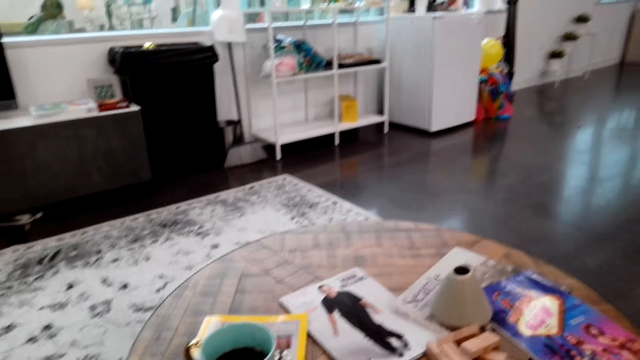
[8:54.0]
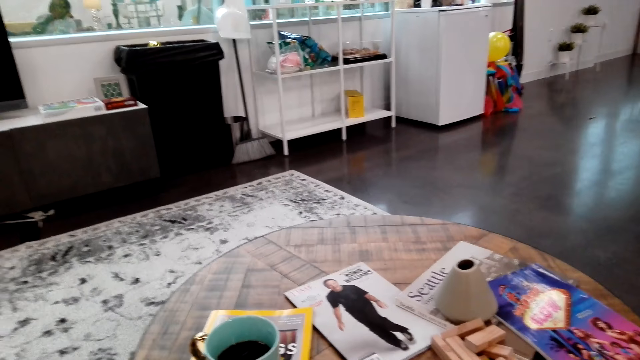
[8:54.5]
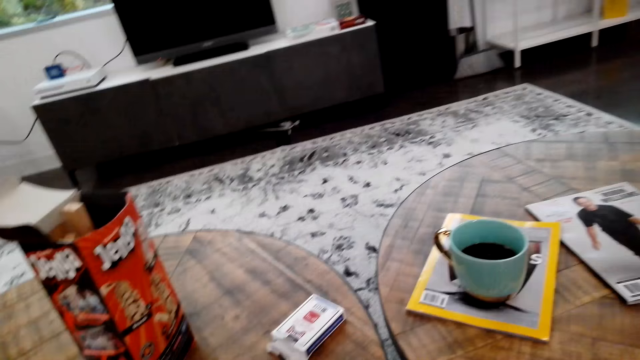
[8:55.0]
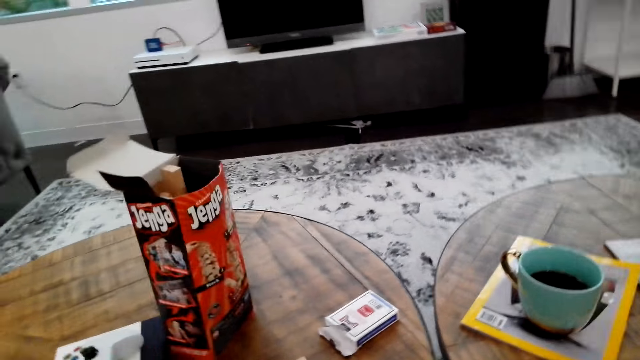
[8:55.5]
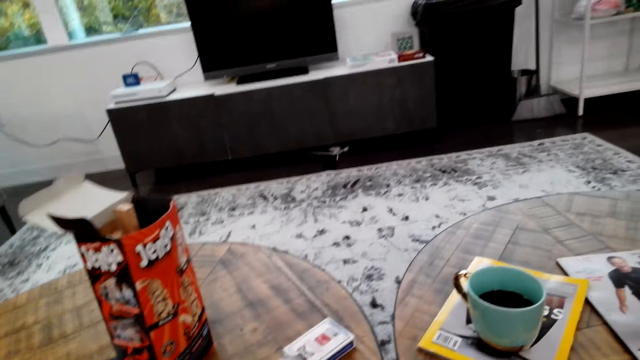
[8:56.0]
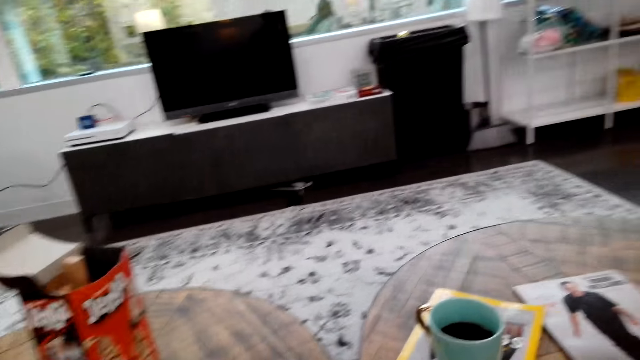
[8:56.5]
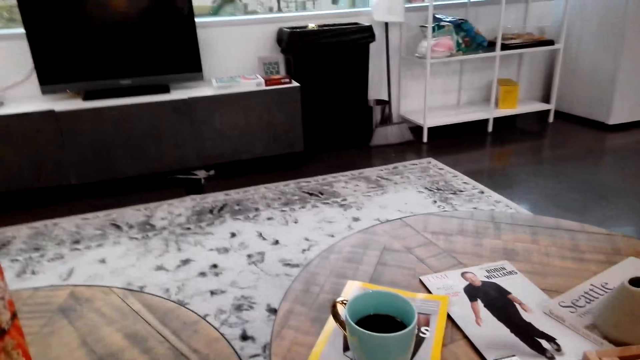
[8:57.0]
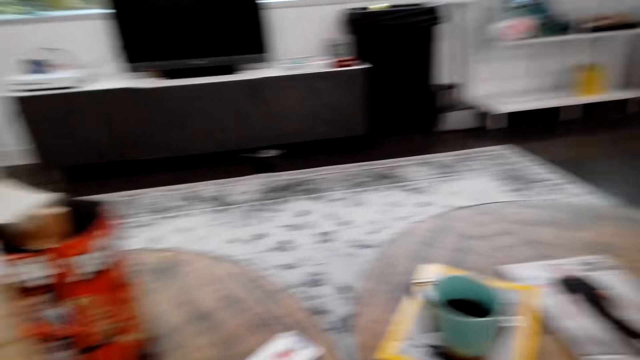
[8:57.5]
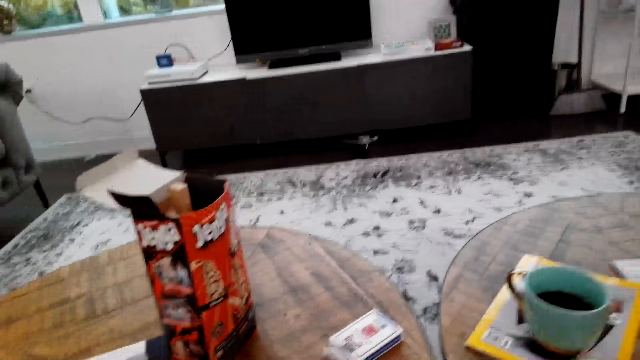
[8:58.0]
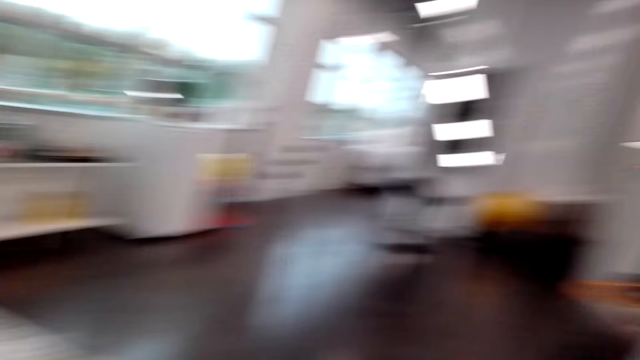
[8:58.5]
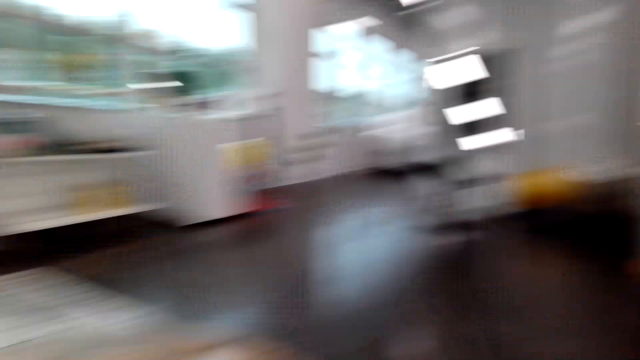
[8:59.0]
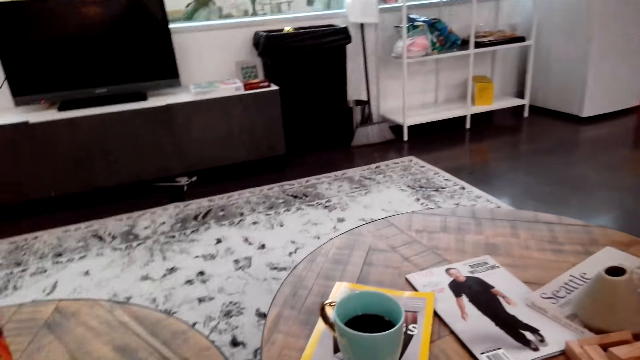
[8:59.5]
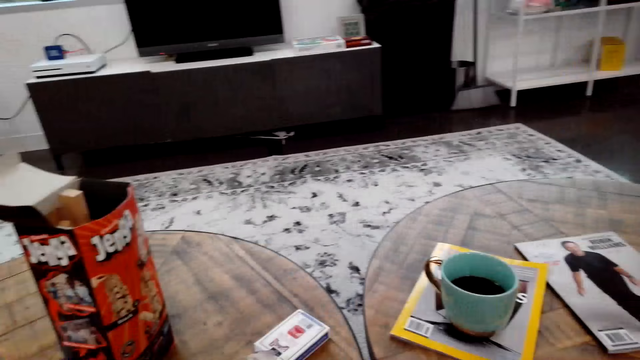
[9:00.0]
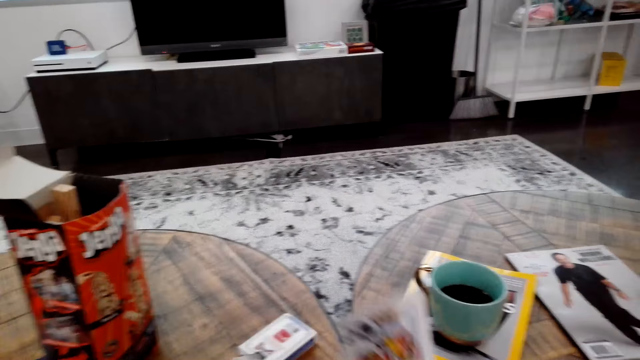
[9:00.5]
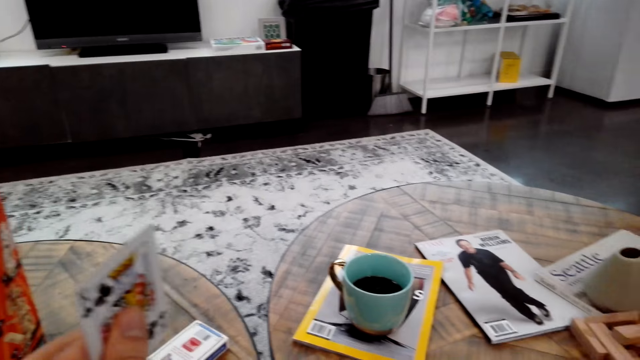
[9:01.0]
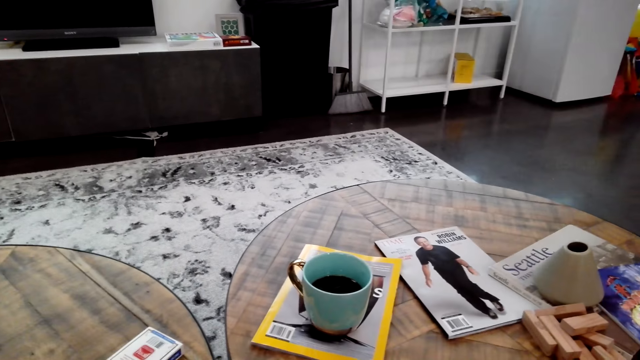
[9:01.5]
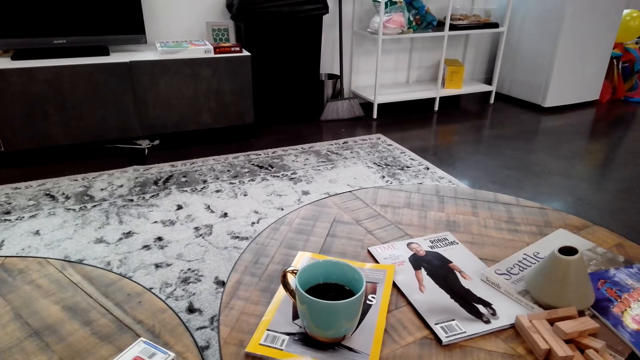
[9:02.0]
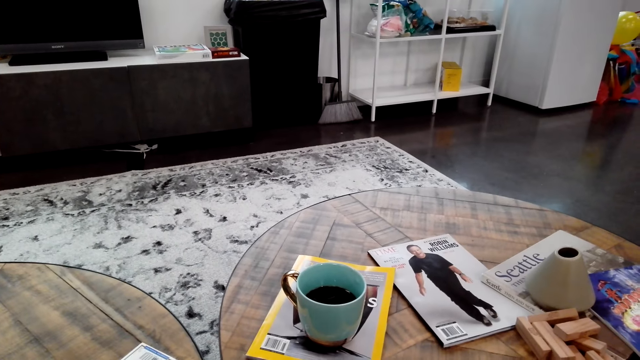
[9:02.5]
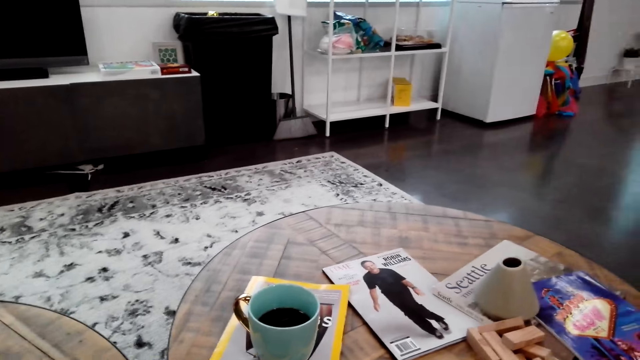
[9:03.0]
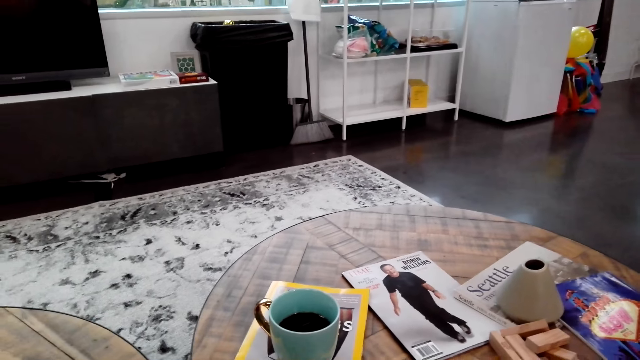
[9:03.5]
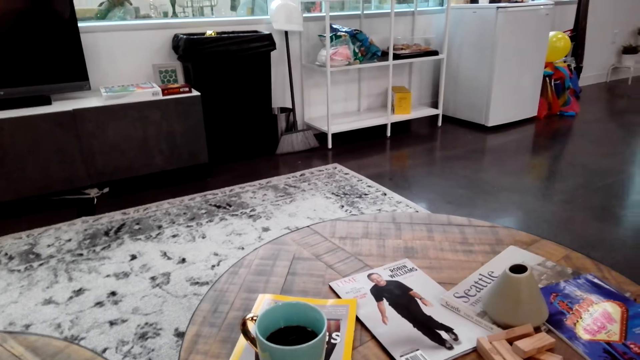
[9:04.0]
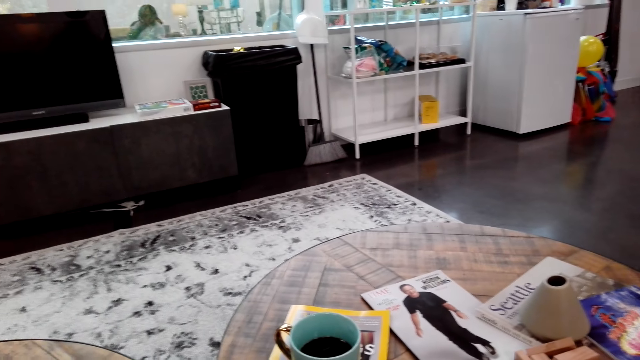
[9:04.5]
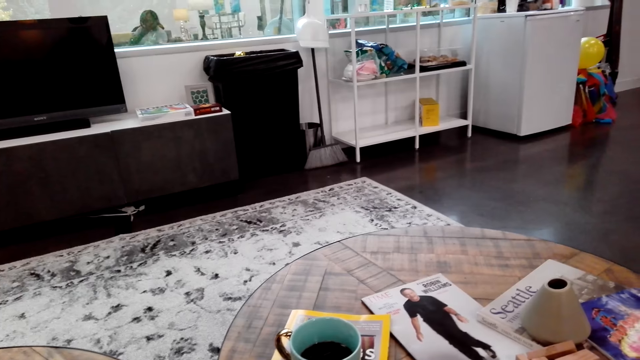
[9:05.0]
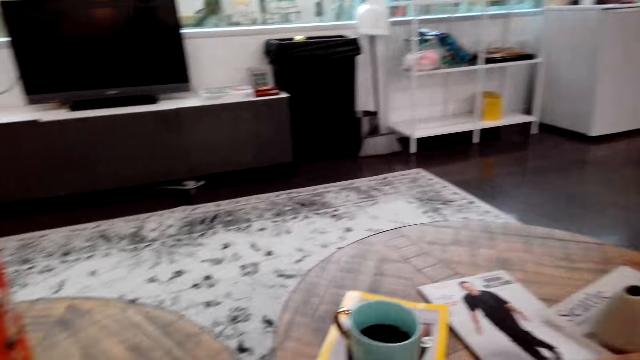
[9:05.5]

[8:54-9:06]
The camera wearer looks around. They play cards with a woman and speak to the woman.

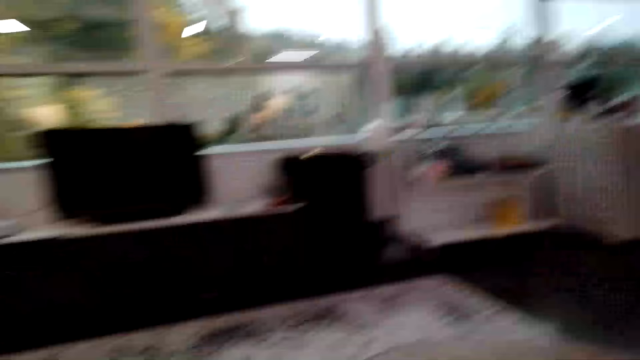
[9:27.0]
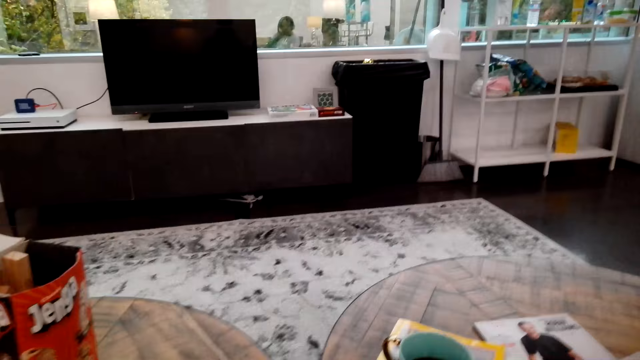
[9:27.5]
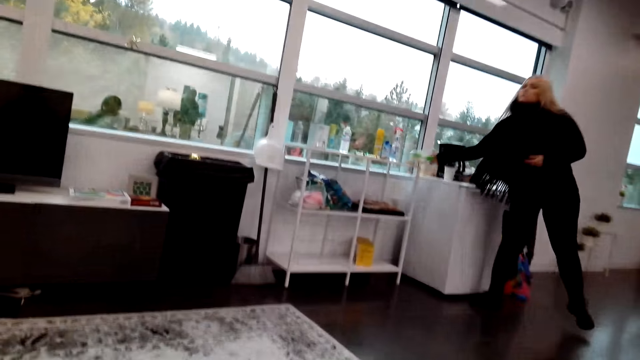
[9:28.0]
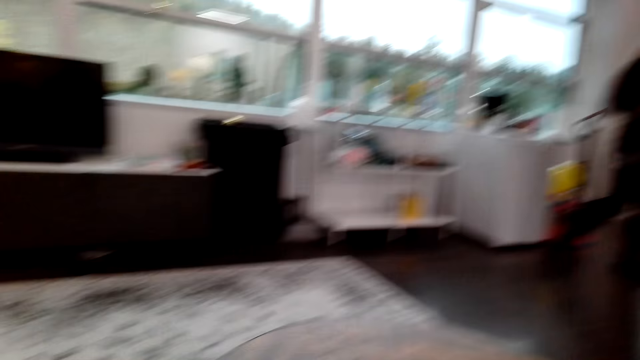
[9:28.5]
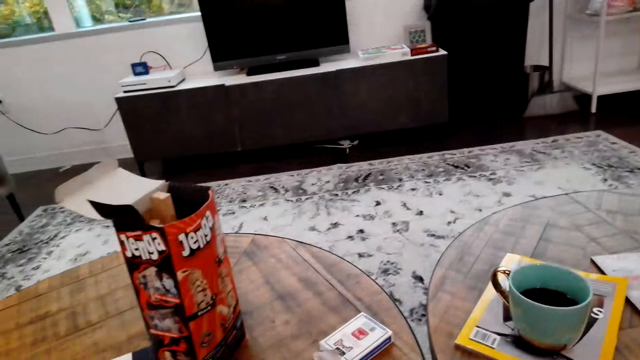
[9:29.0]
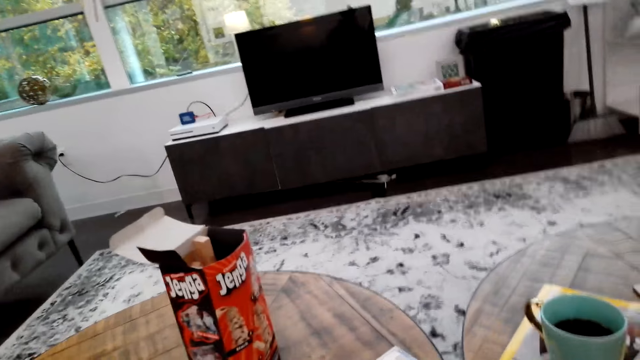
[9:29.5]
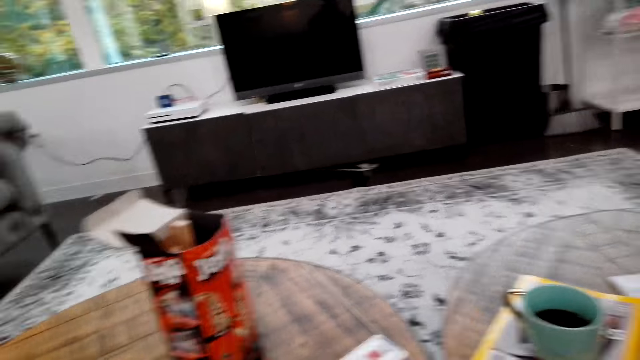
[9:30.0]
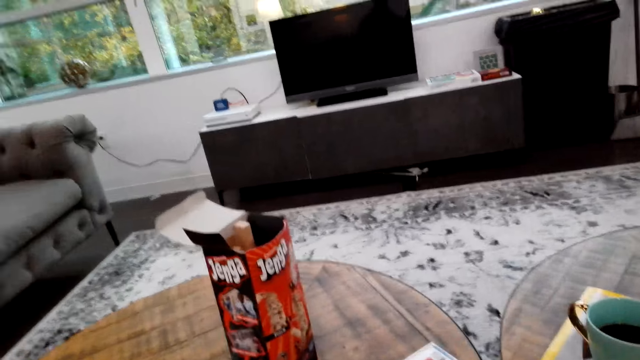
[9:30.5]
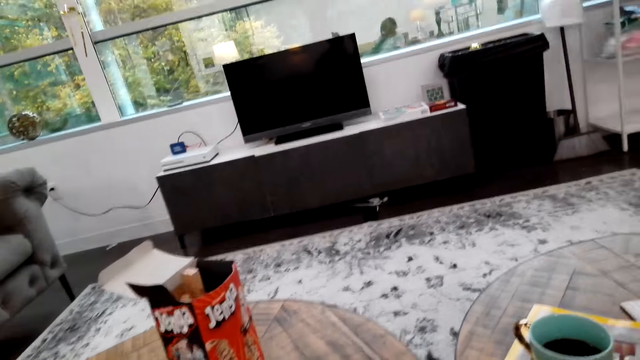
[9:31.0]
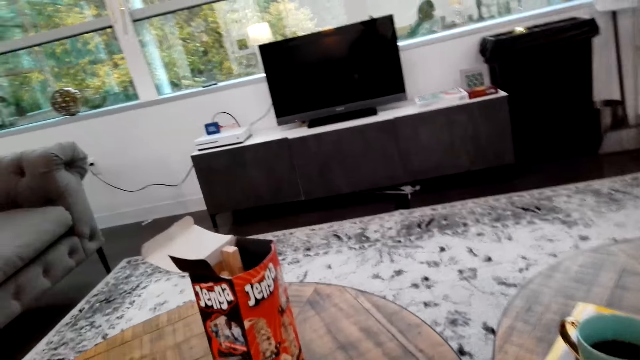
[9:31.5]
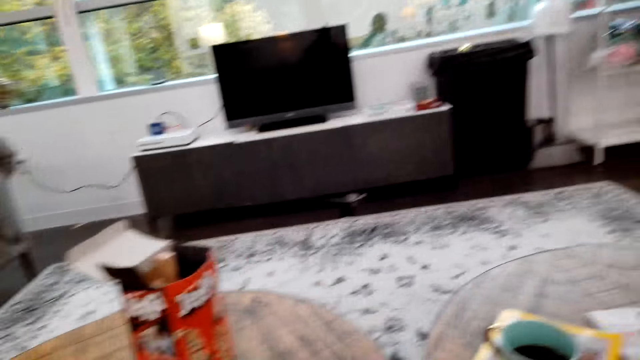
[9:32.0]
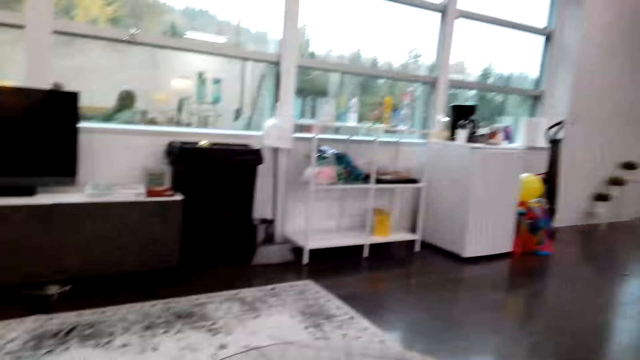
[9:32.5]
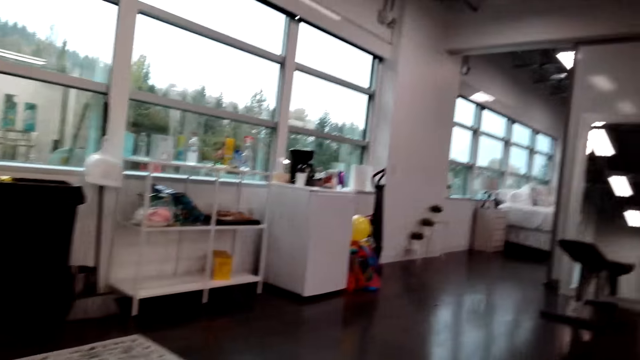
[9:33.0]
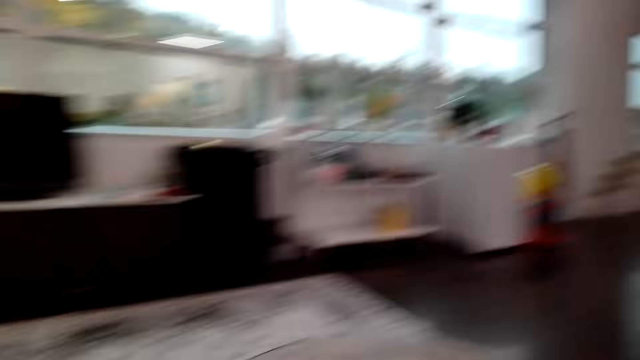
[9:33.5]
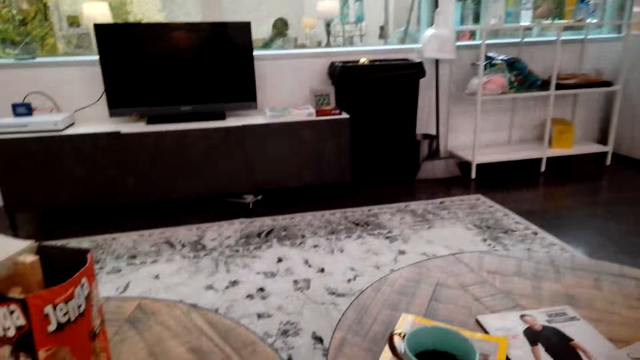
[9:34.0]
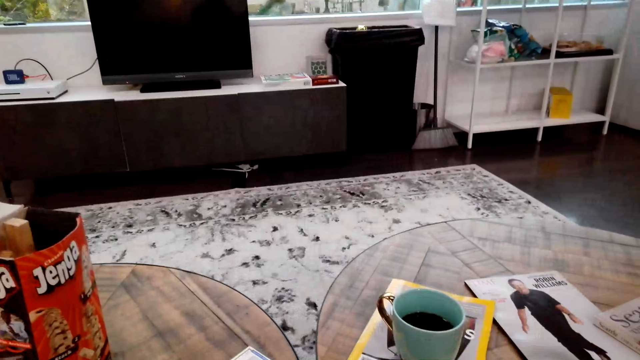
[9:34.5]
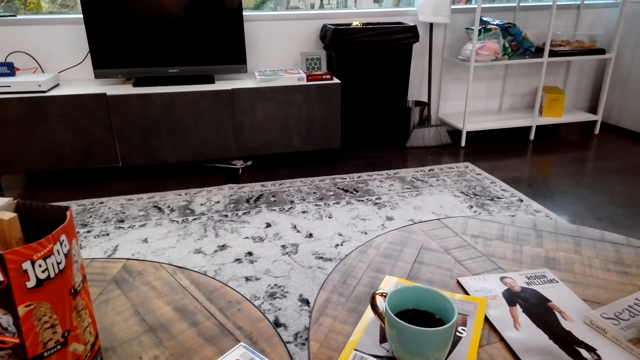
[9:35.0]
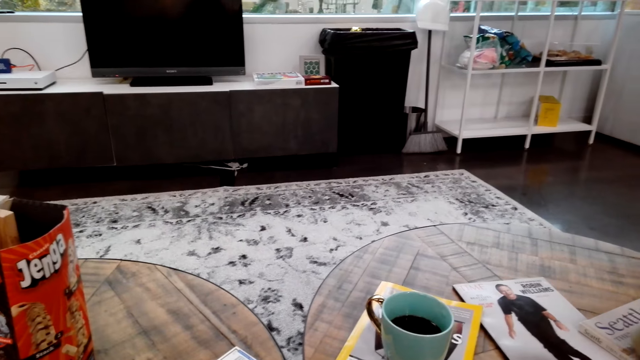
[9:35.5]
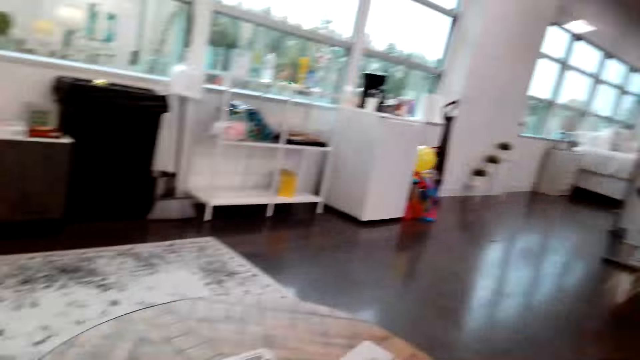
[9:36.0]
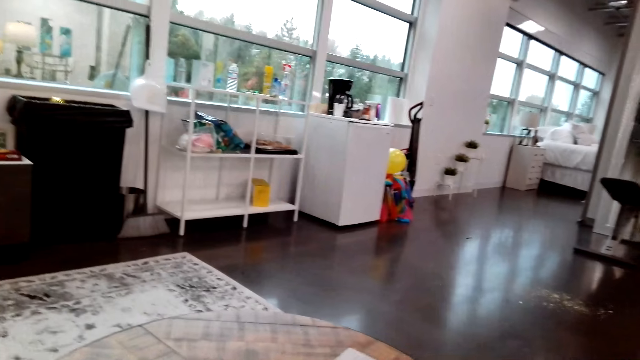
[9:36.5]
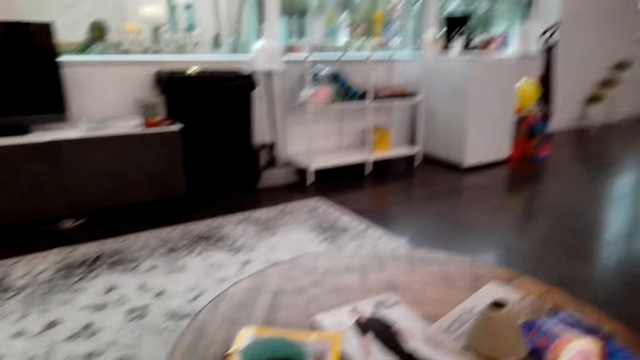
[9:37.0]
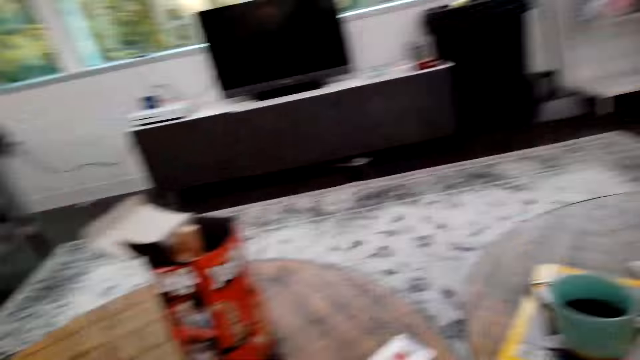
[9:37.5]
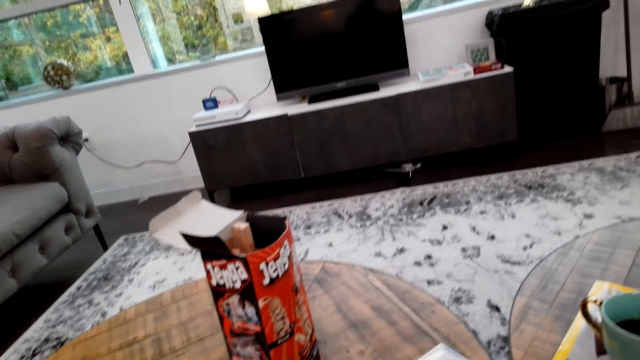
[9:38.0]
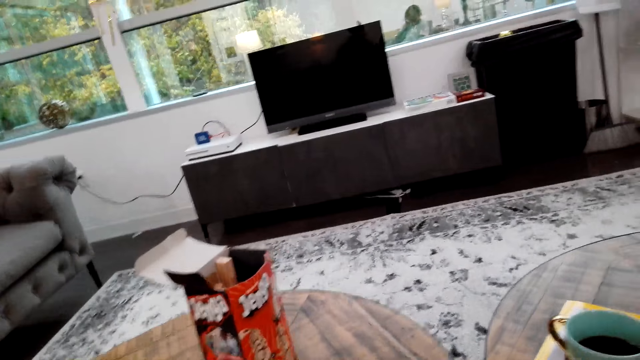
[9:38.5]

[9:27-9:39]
A woman picks up something. The camera wearer speaks.
